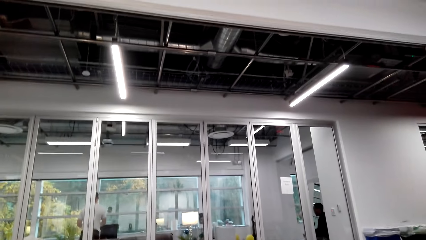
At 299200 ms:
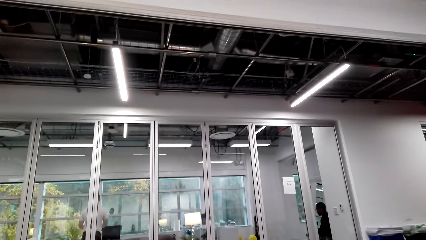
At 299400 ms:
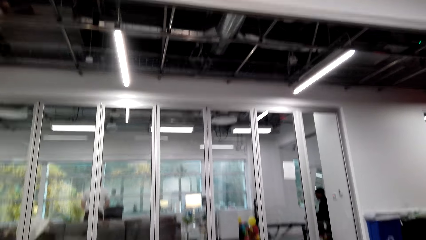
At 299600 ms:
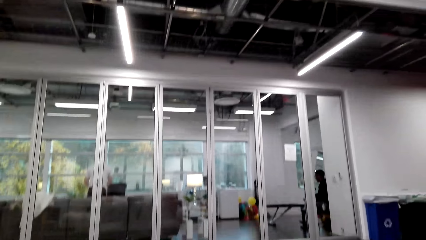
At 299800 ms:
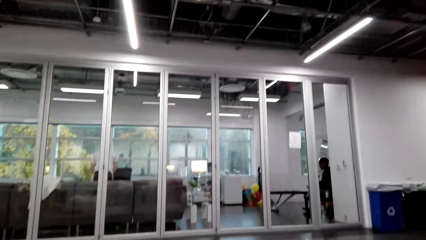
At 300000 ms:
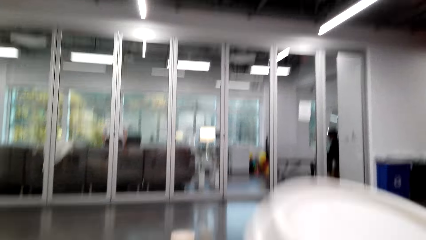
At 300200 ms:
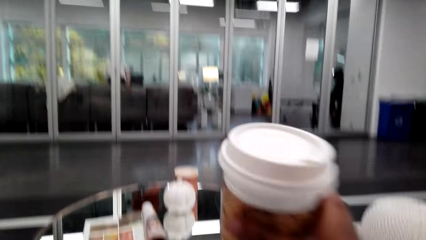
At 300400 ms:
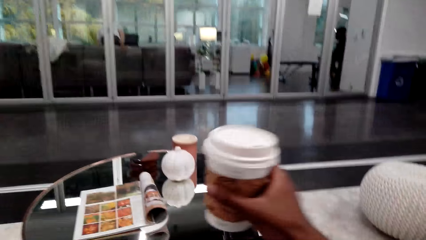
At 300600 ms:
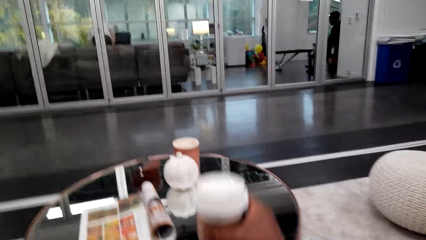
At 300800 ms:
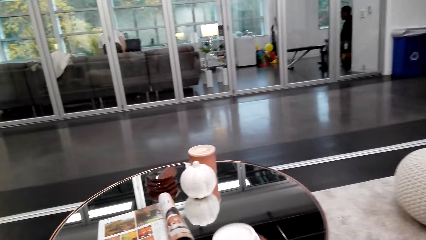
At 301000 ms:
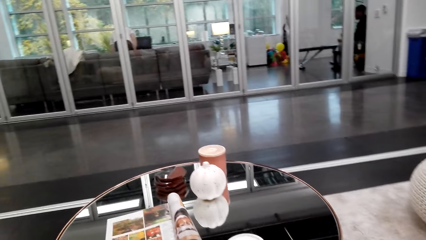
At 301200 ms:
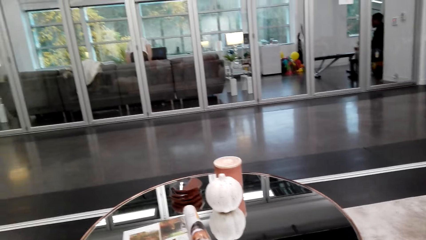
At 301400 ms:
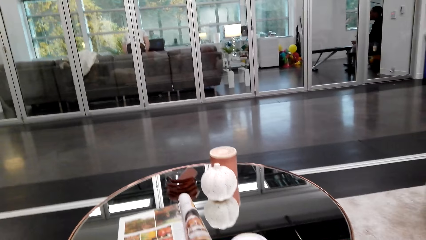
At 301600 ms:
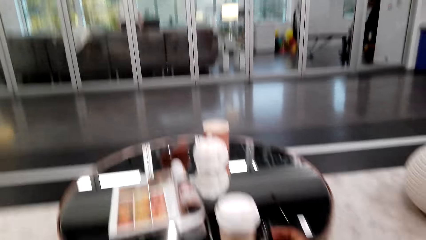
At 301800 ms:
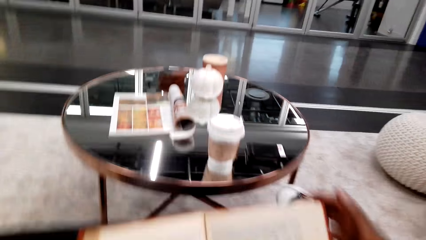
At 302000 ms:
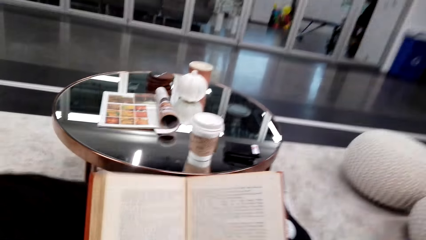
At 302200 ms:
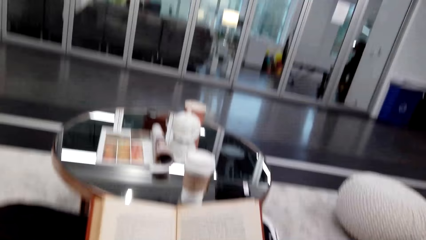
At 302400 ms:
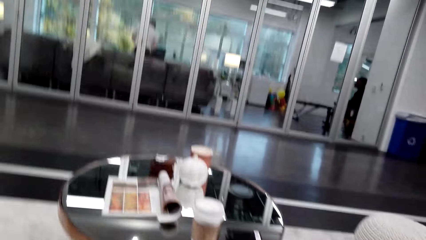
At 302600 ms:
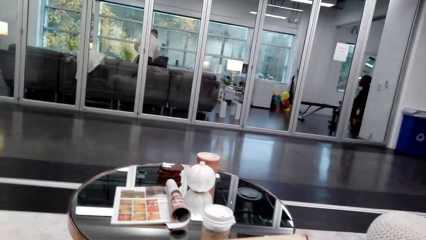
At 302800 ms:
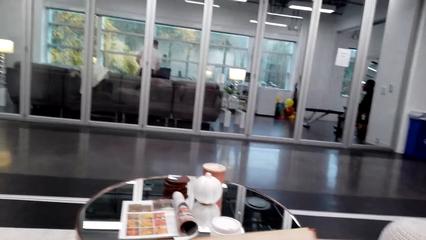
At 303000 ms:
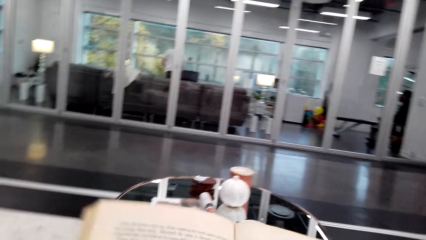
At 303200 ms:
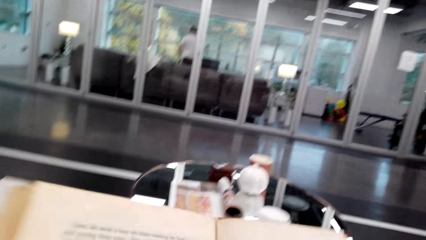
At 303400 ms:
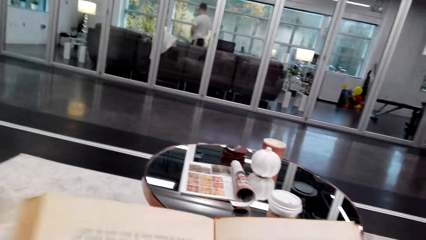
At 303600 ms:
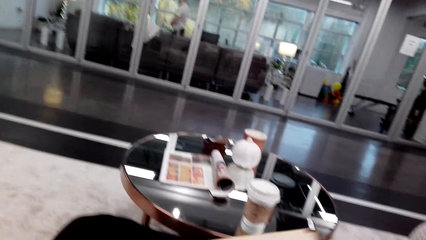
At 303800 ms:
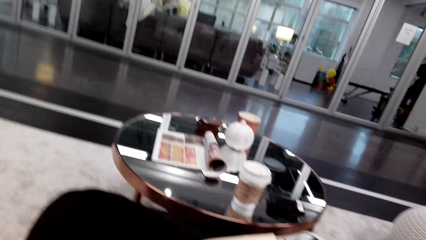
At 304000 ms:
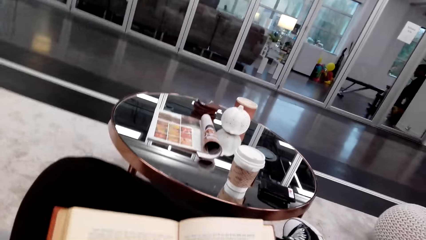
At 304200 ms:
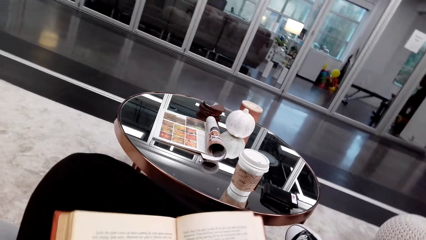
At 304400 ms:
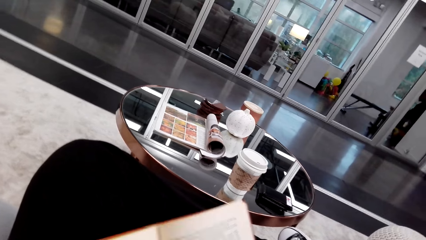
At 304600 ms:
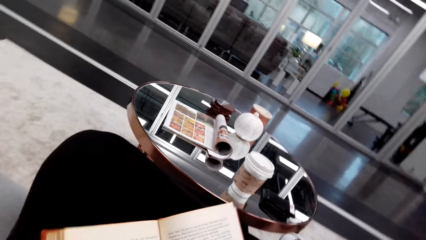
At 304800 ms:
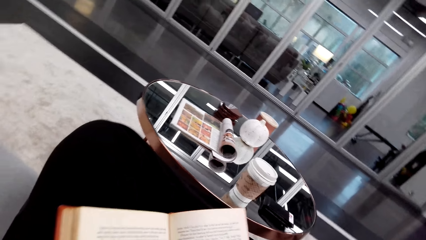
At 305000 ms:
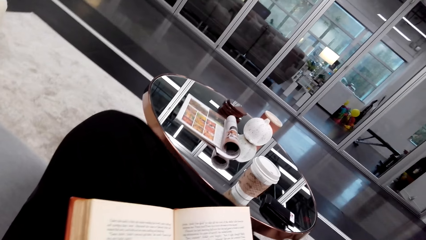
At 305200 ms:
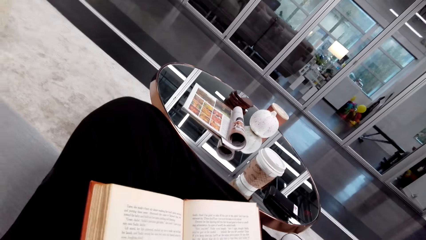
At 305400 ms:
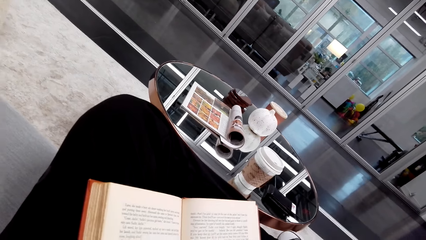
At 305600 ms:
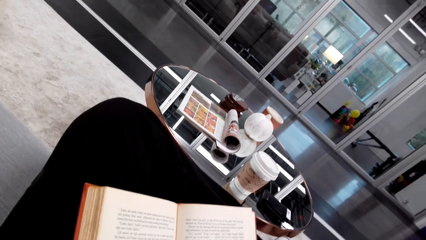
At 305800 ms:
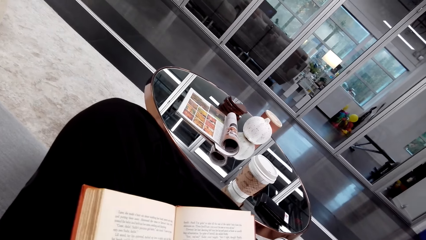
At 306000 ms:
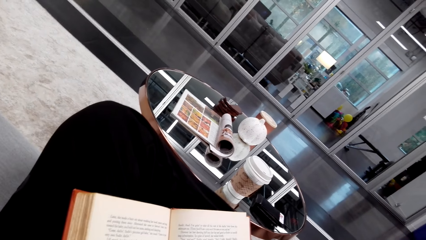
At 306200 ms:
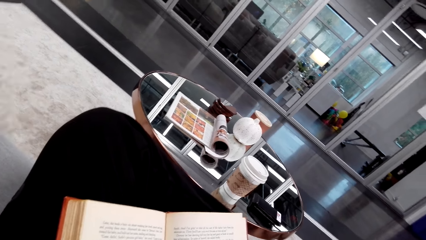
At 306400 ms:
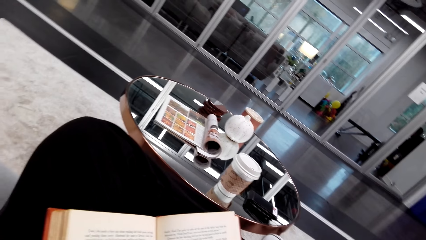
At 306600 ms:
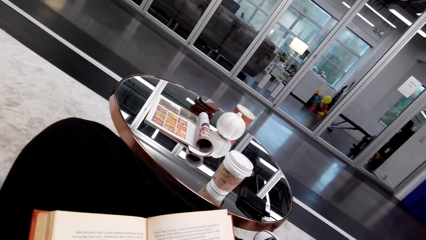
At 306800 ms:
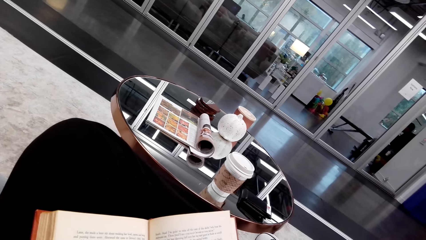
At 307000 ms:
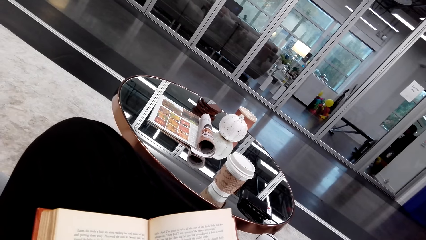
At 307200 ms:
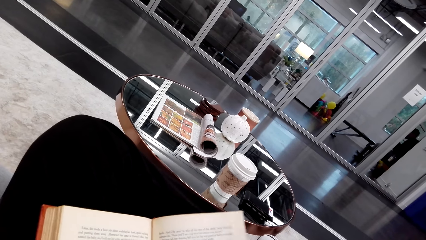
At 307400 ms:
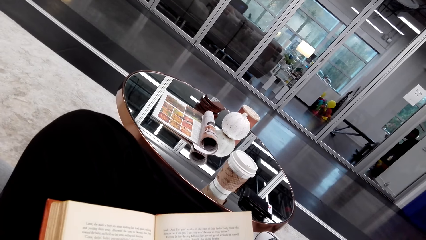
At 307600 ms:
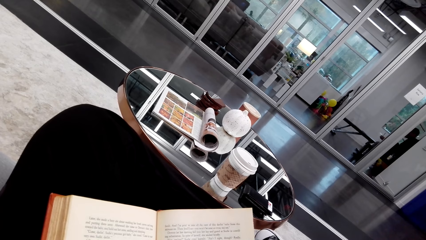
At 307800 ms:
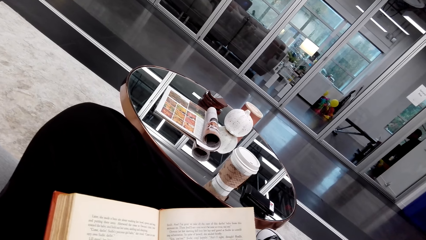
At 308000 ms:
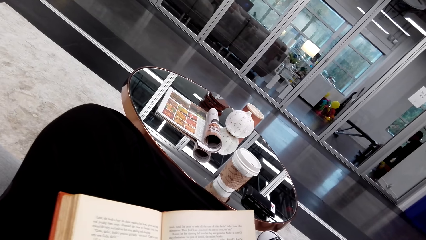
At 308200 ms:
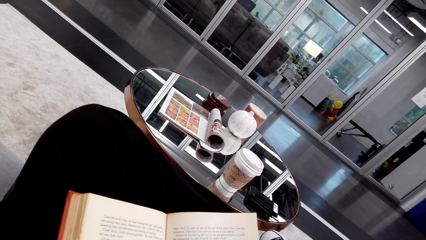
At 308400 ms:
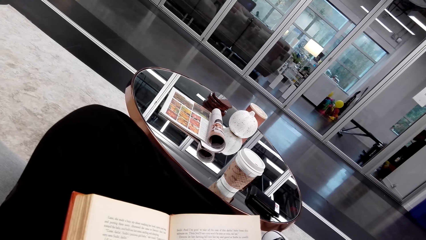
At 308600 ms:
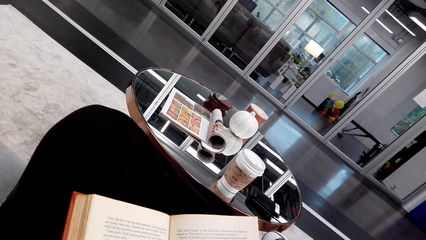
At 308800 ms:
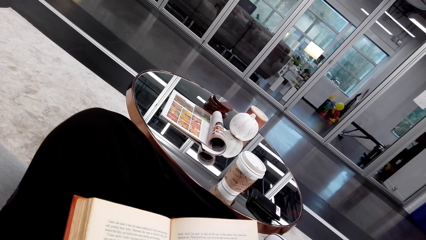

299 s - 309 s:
The camera wearer drinks with the cup. They put the cup on the table. They read a book.

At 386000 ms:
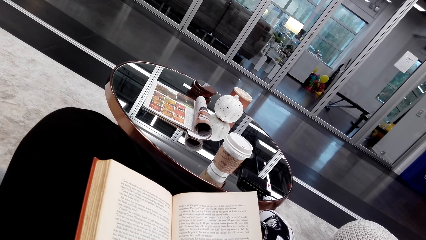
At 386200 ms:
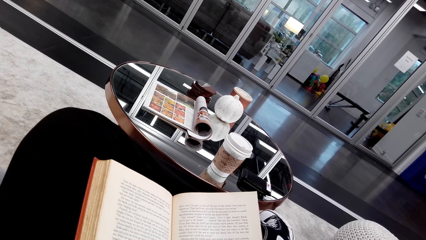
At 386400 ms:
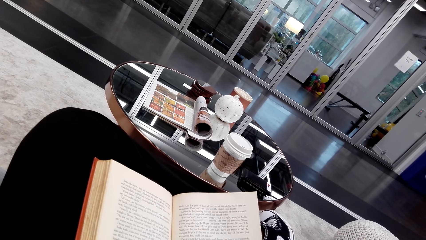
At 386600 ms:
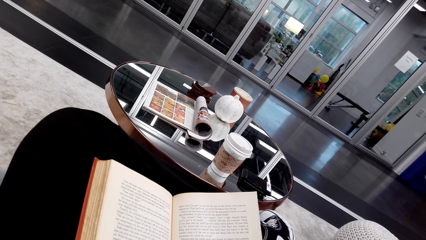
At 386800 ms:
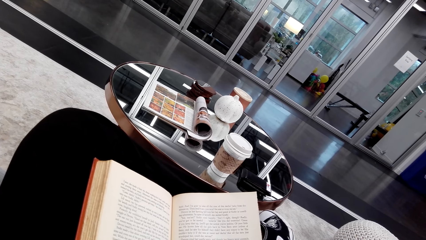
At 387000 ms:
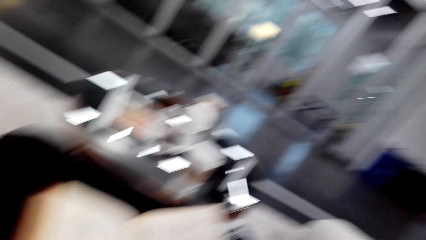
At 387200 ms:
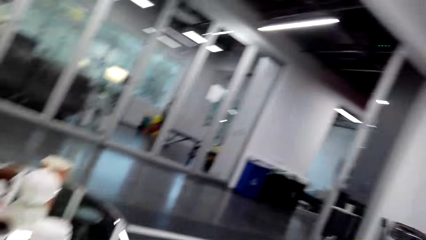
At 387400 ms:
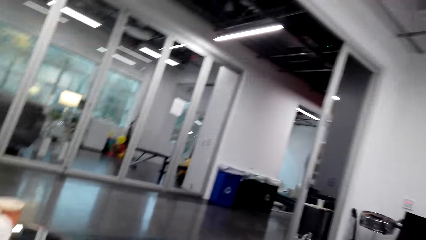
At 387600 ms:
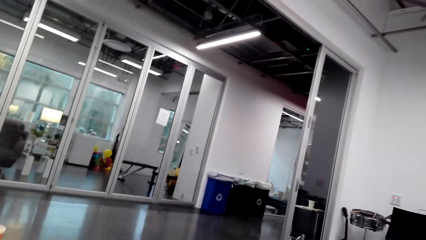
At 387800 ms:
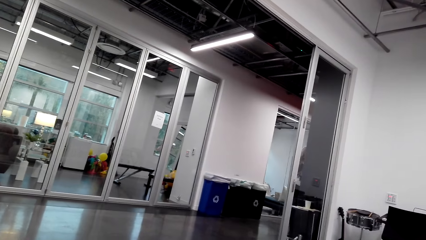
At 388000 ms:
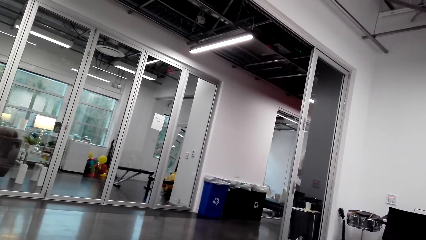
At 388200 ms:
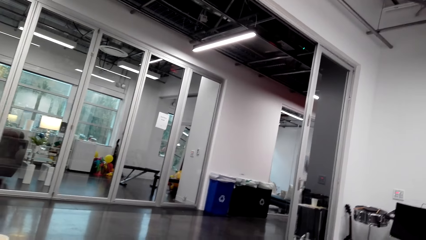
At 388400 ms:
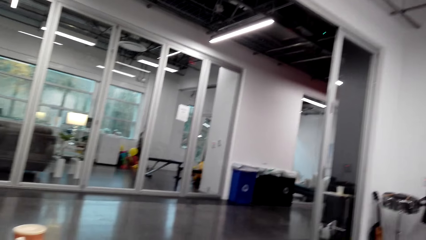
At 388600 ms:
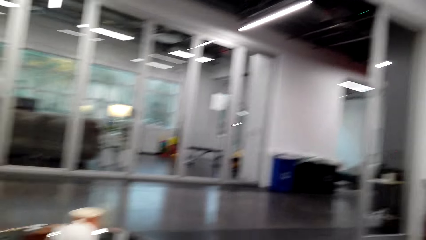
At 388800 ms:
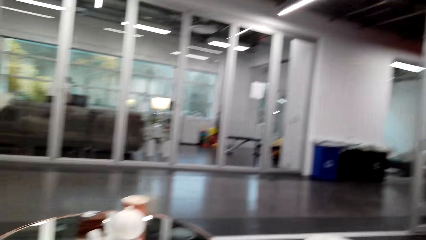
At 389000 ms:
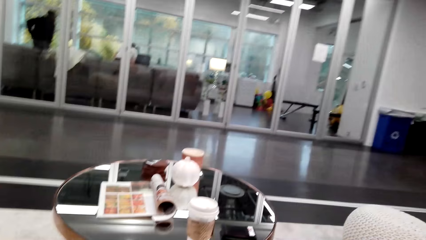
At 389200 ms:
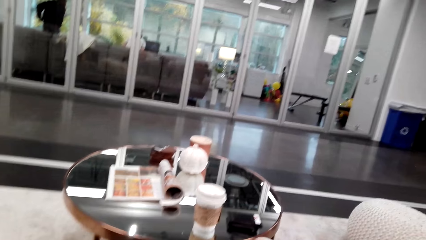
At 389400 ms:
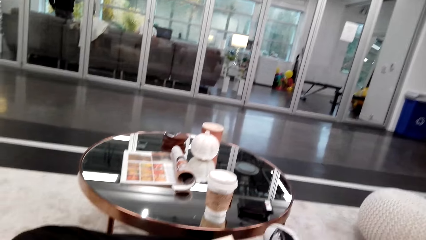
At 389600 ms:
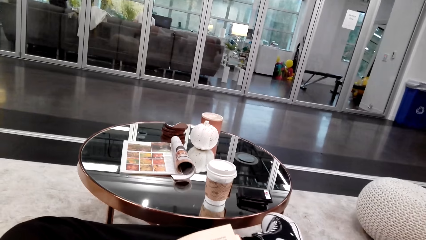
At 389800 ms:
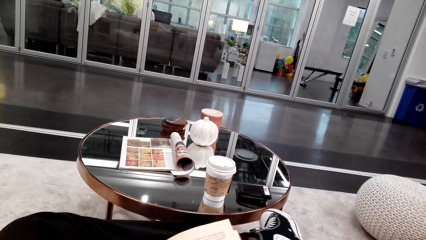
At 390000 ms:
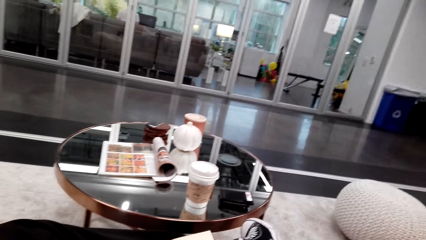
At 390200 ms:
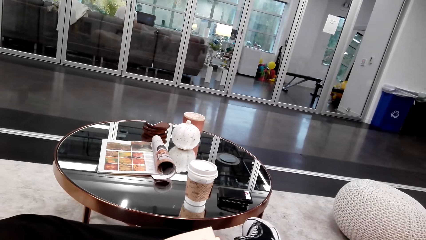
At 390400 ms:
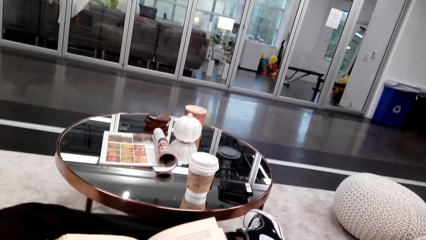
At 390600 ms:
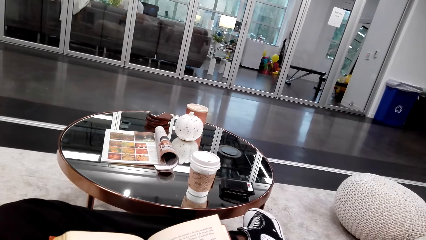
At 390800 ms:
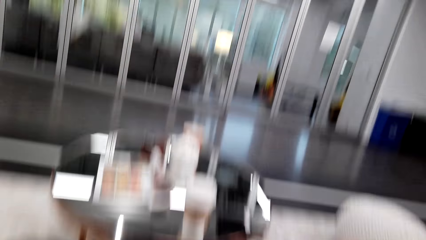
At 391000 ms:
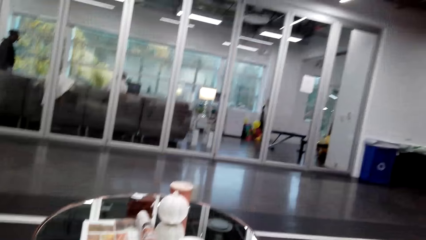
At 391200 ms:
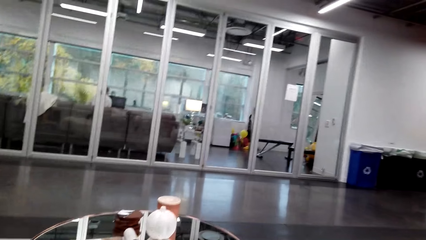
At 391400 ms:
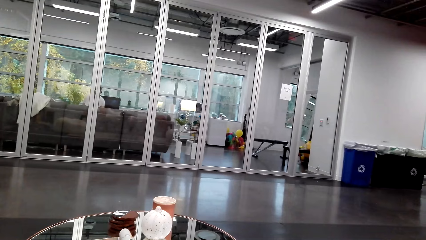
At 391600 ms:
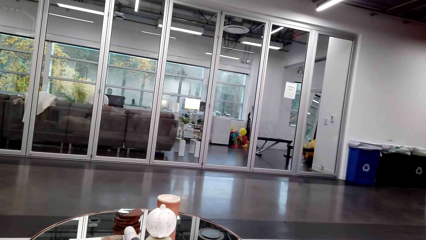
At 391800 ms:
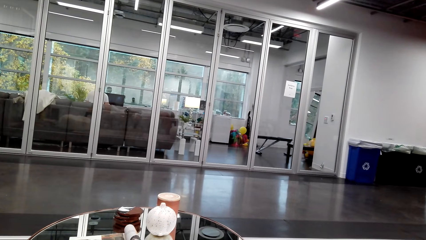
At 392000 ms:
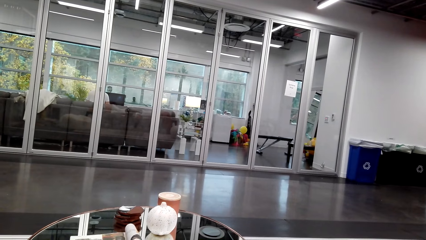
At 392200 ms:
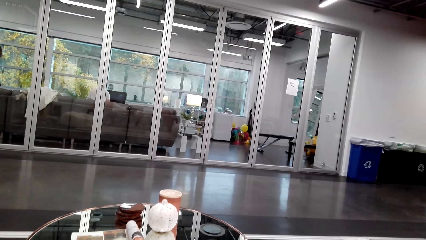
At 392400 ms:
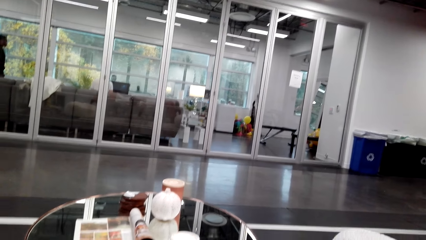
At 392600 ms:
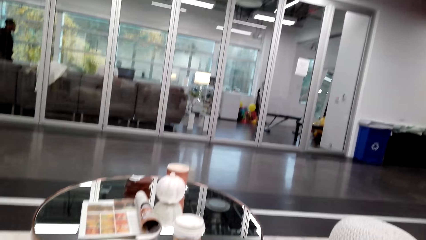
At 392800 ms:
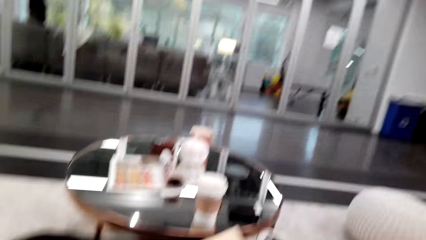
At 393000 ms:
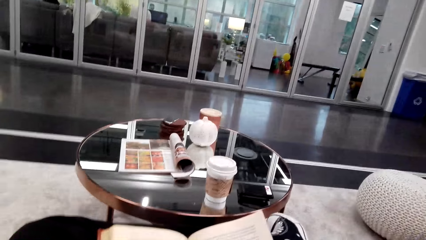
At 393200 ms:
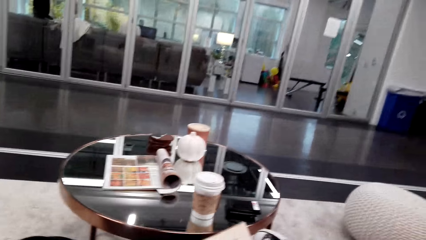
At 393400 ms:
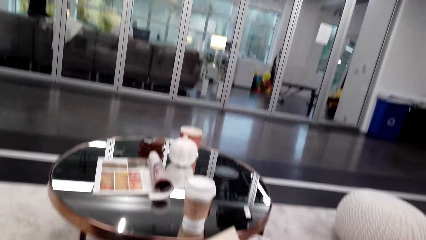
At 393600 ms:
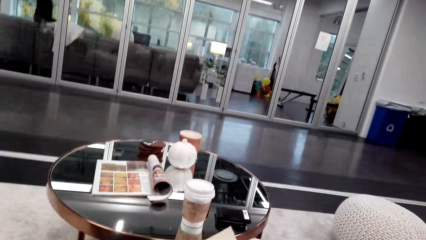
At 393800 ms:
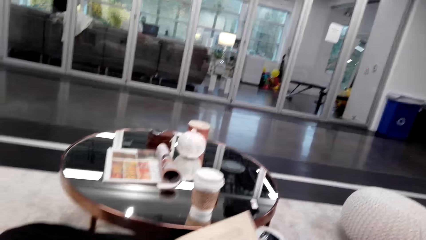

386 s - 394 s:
The camera wearer looks around. A lady converses with the camera wearer.
